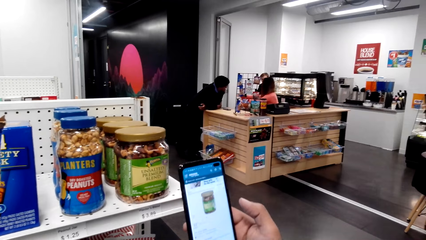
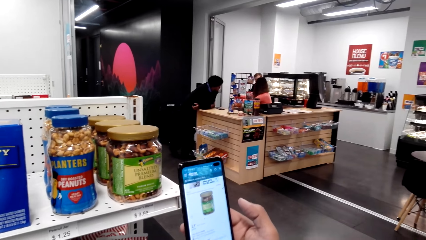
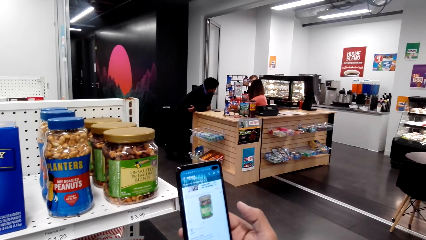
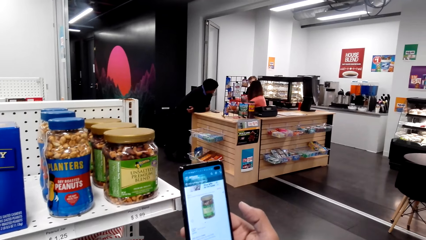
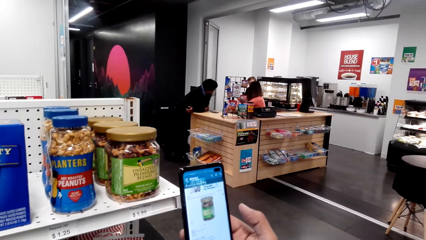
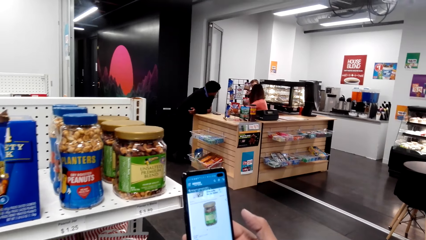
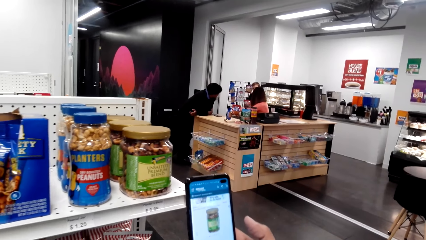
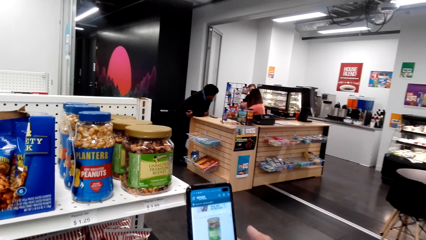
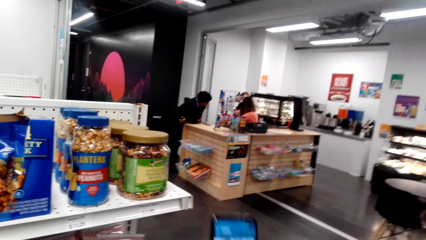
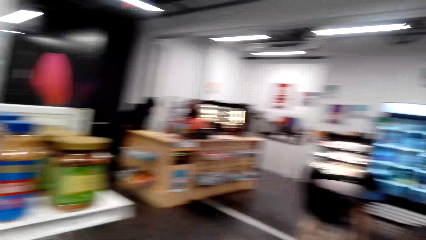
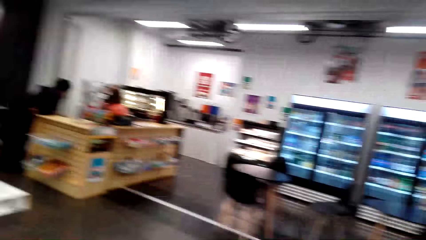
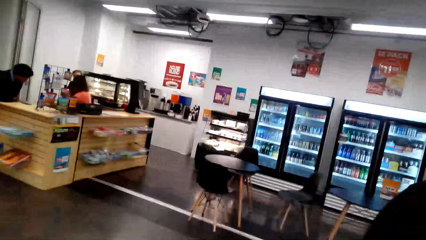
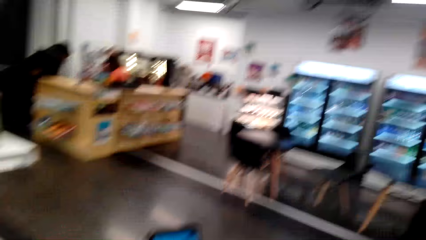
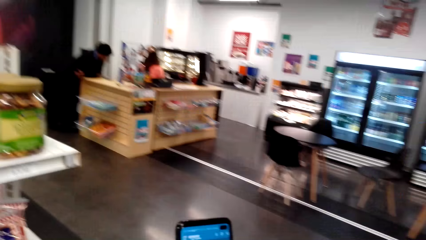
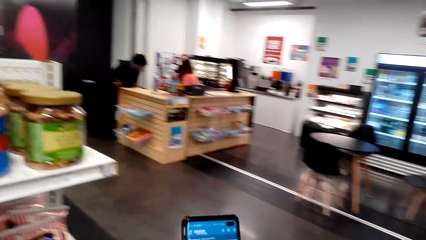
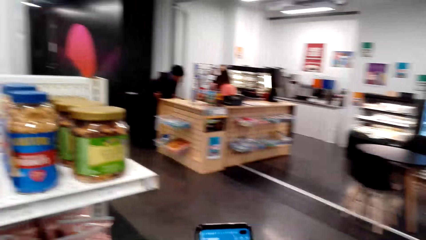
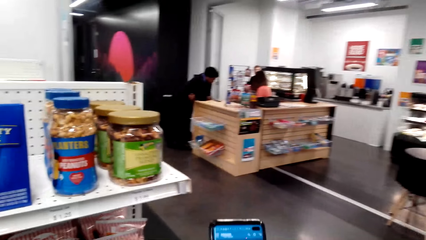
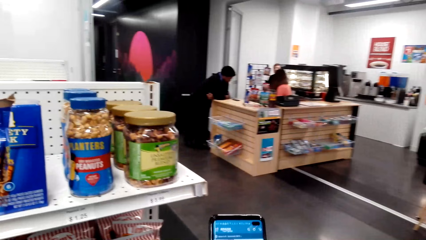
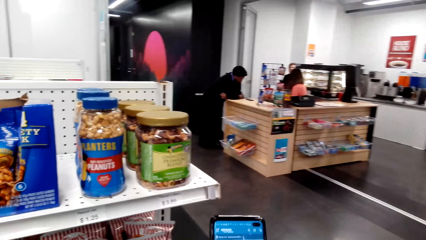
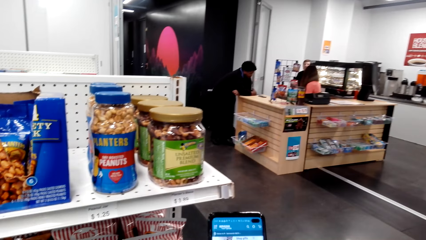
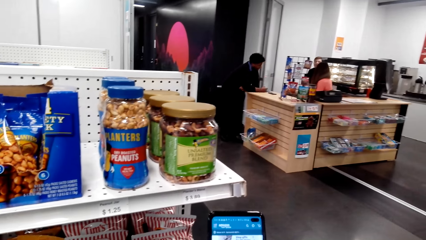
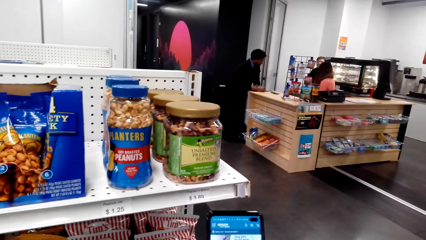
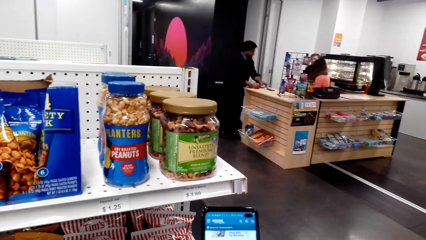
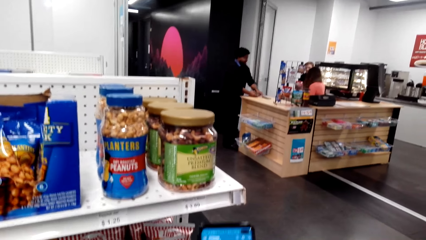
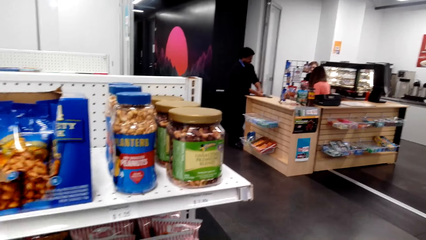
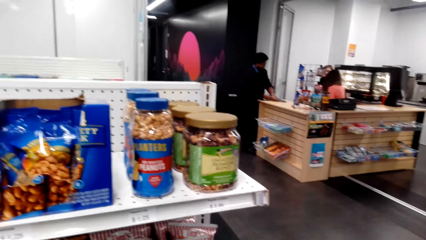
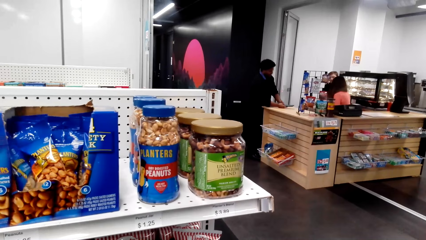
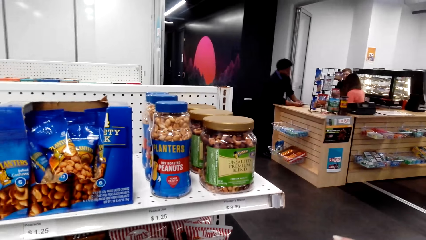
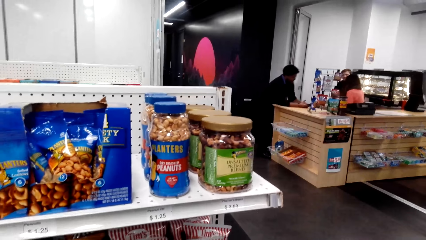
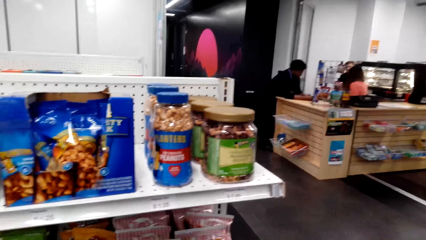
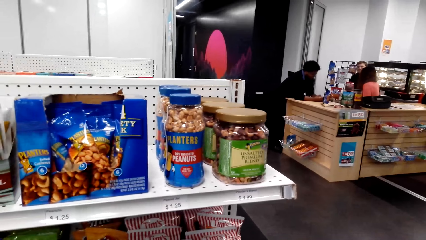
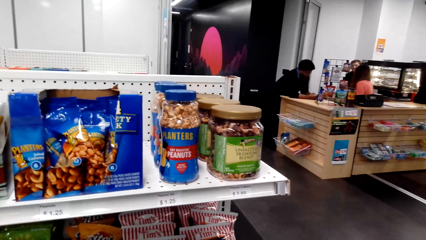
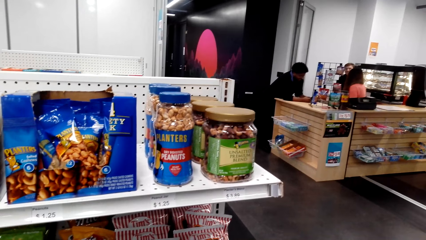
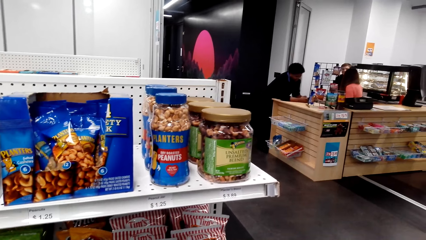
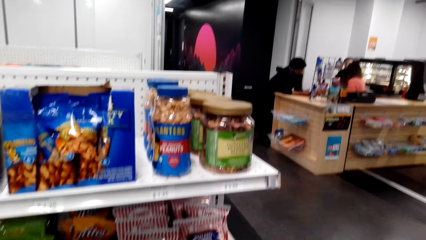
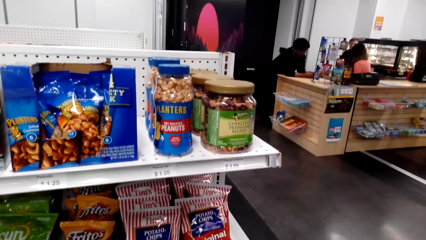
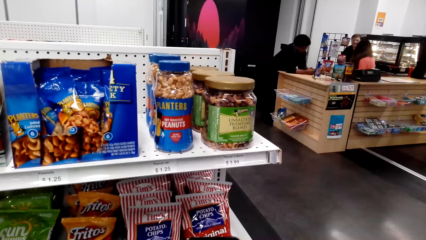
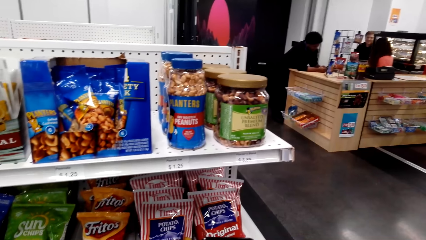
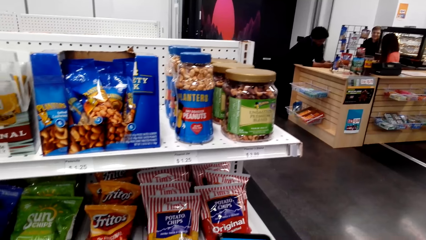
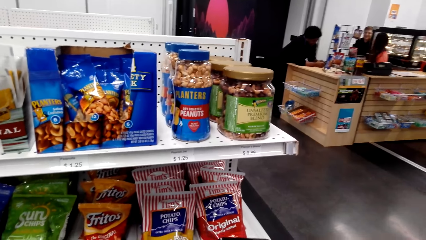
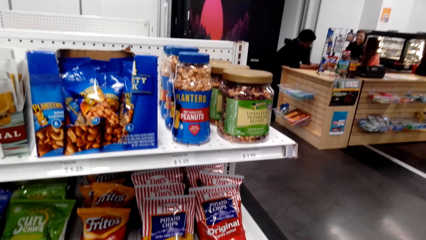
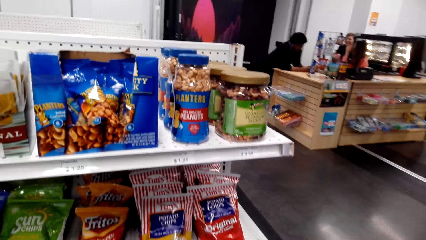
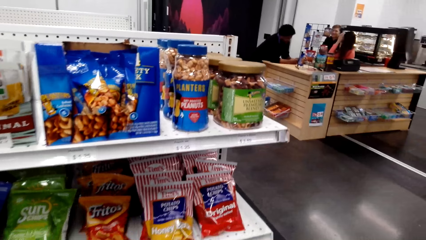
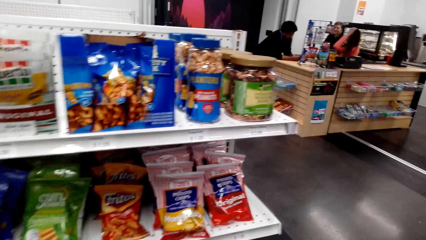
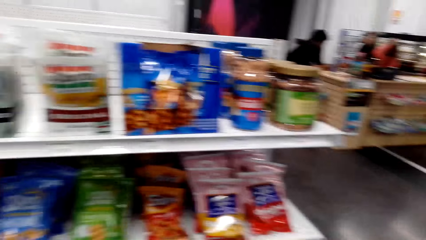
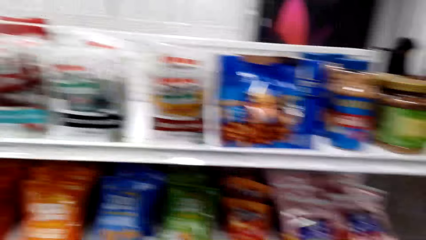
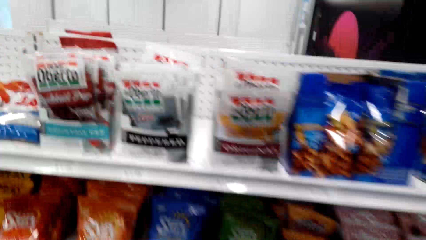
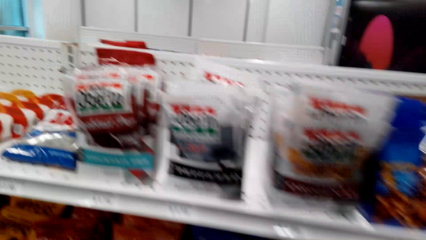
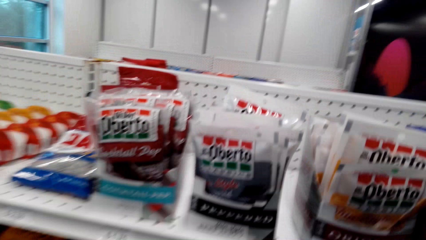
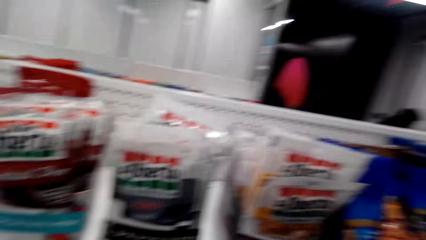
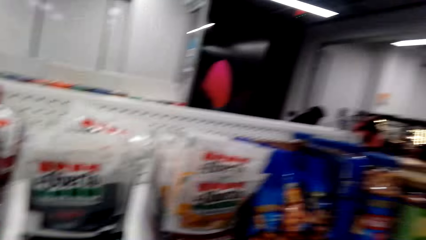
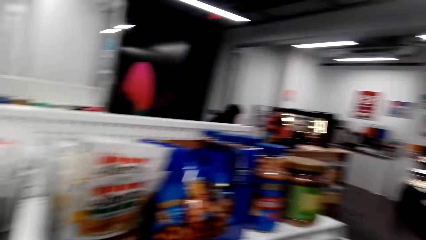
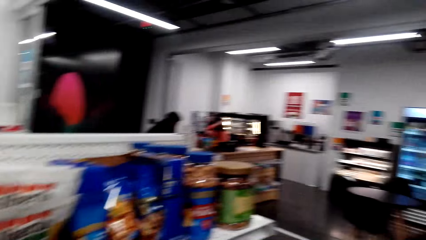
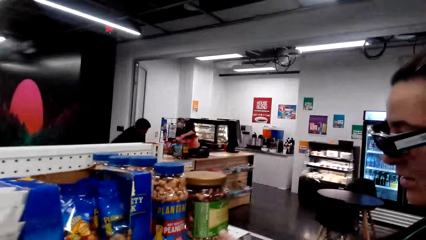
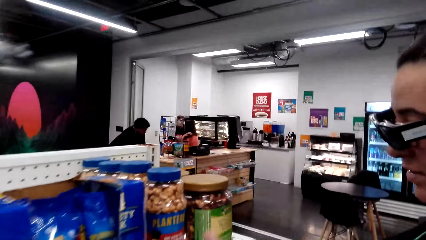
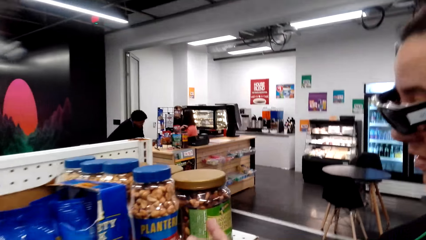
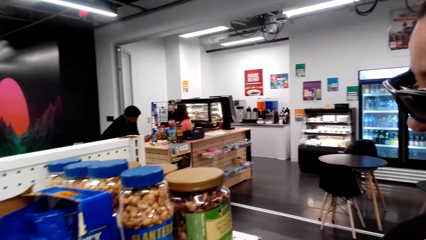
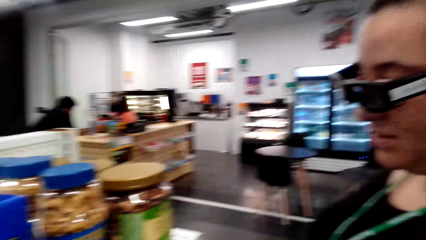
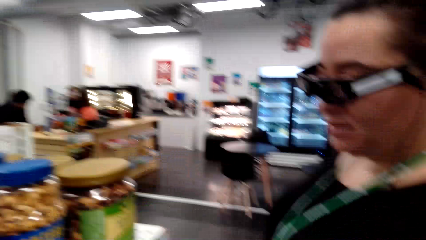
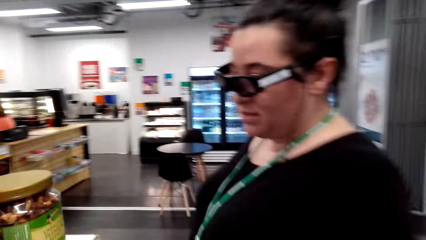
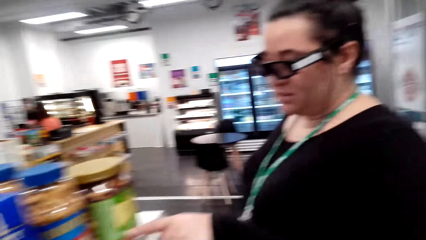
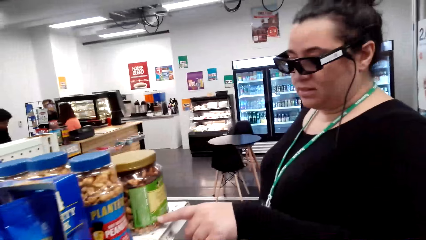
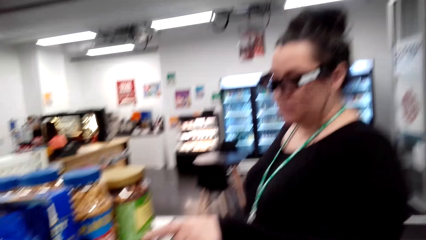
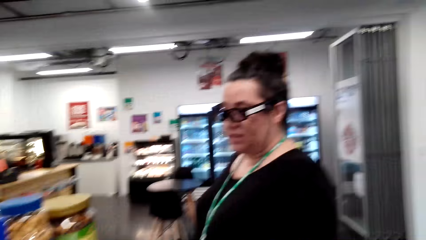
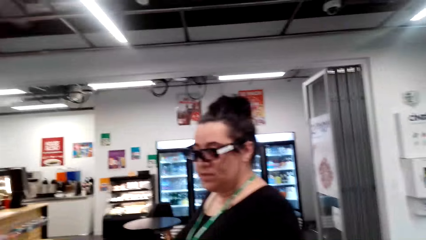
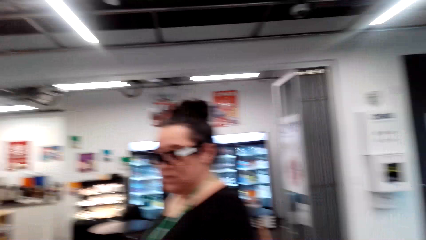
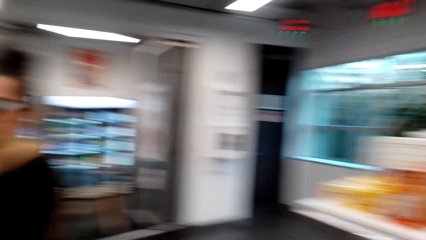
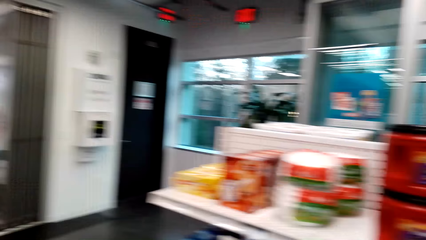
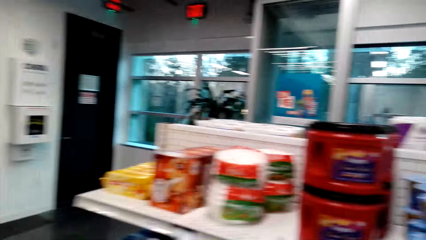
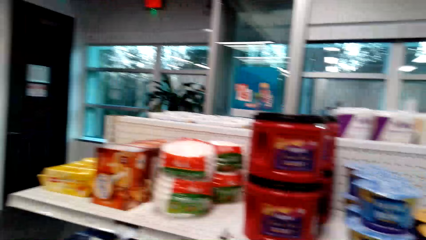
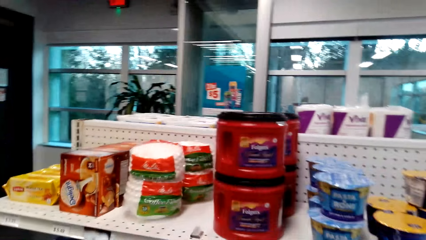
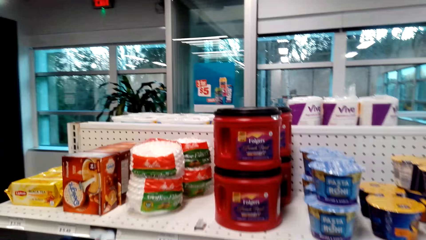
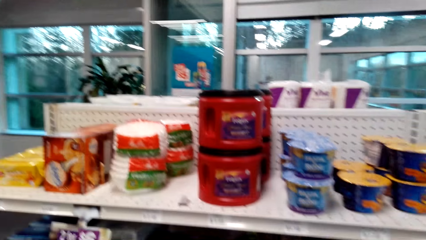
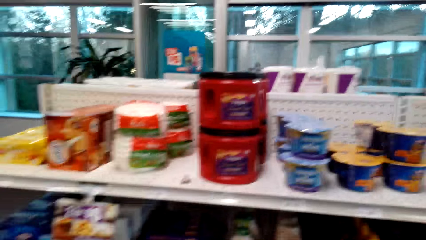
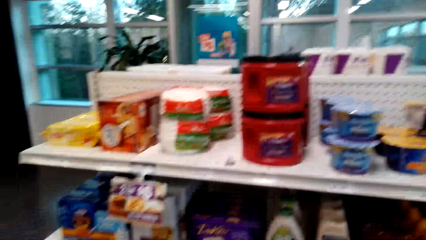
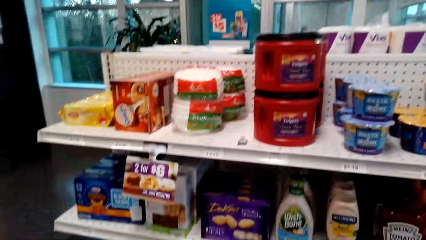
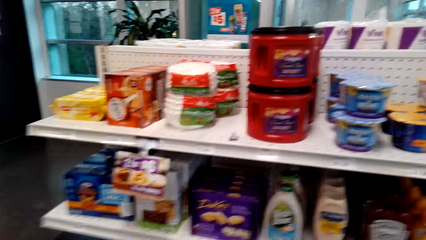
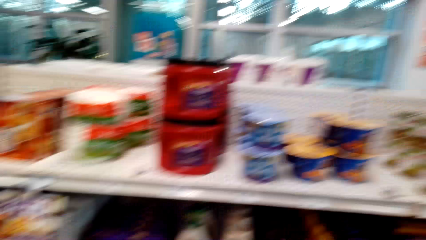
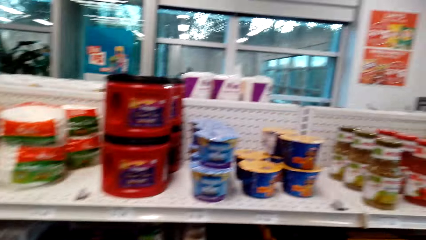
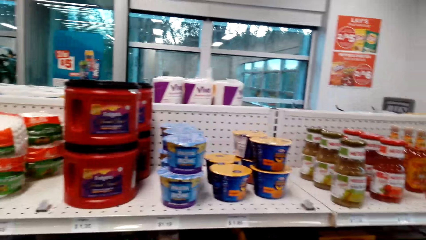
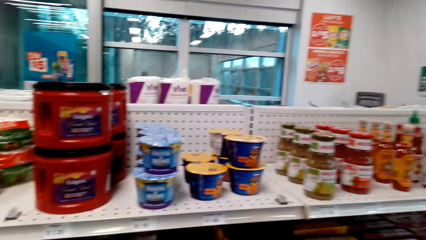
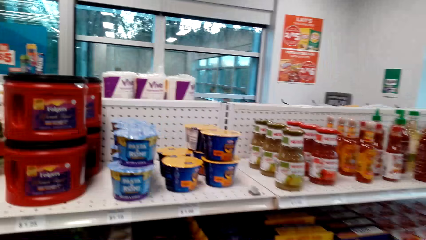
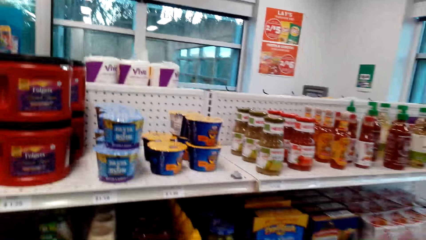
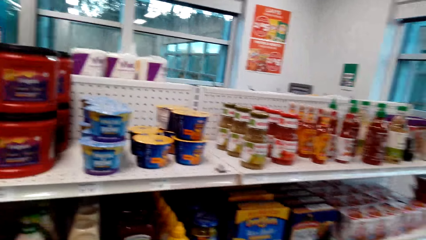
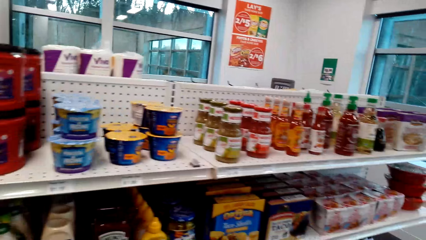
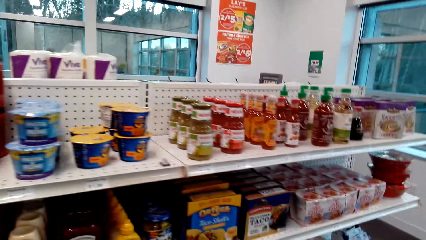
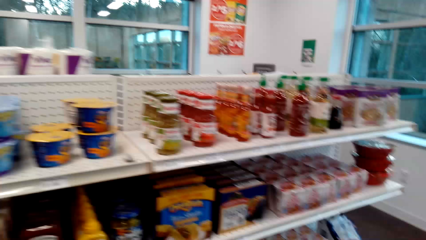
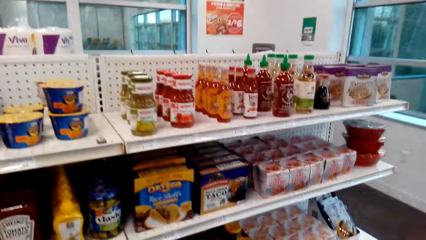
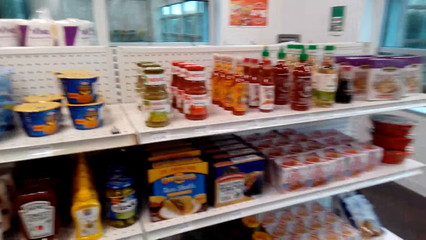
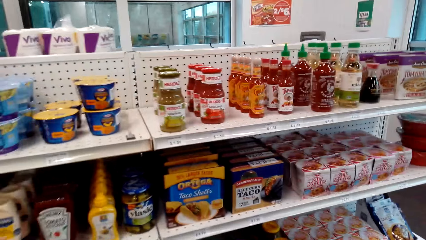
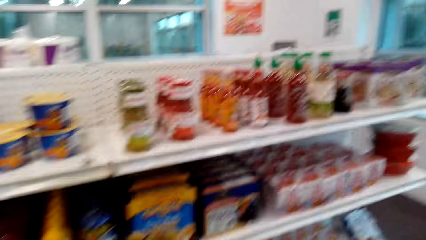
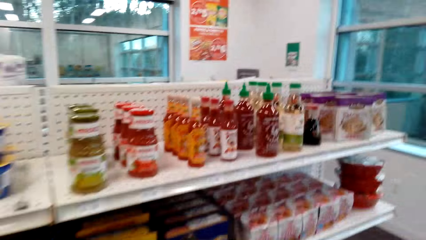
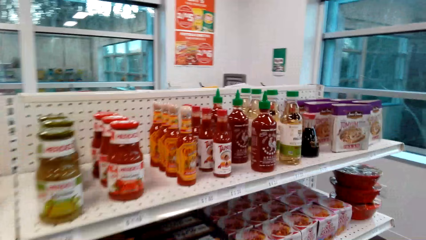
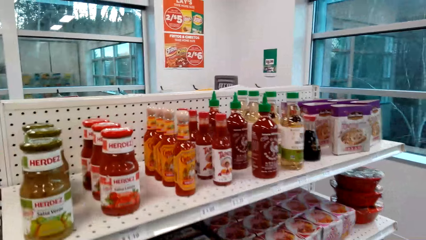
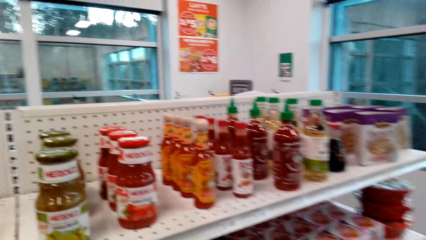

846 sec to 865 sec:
The camera wearer looks around on the items on the shelf. They use the phone. They look around. They converse with a woman. They look around.
